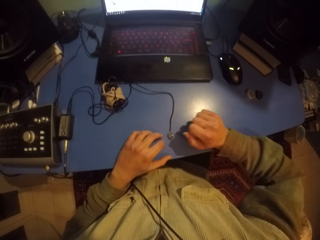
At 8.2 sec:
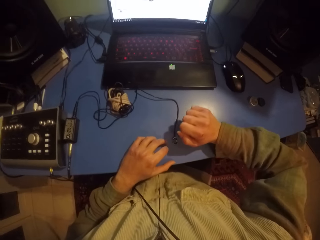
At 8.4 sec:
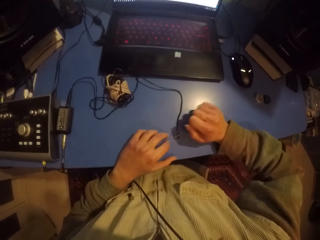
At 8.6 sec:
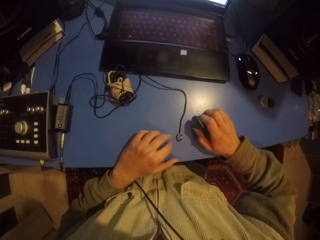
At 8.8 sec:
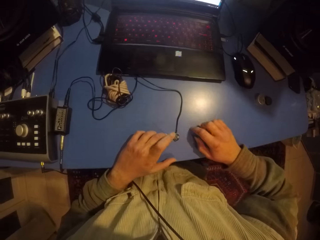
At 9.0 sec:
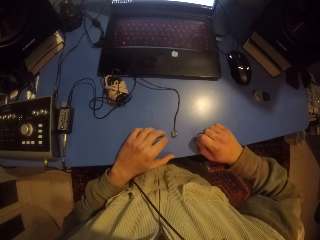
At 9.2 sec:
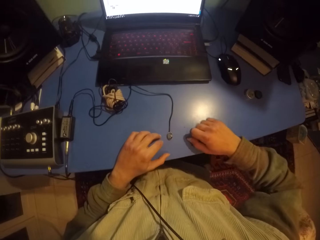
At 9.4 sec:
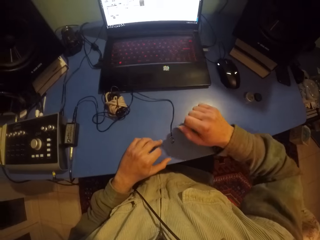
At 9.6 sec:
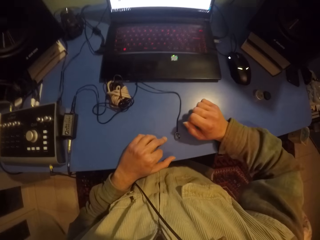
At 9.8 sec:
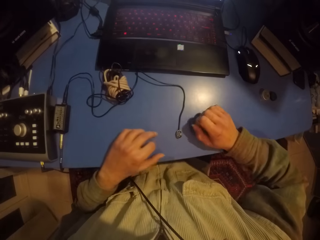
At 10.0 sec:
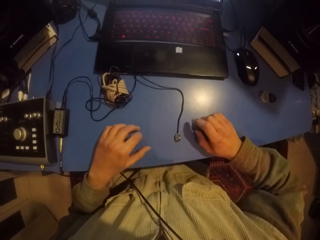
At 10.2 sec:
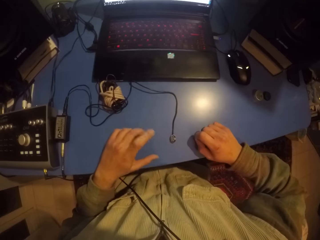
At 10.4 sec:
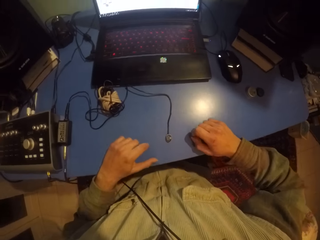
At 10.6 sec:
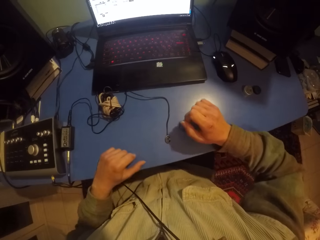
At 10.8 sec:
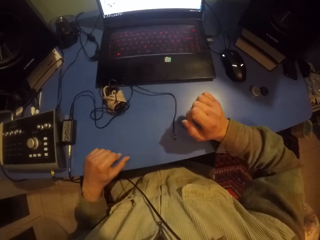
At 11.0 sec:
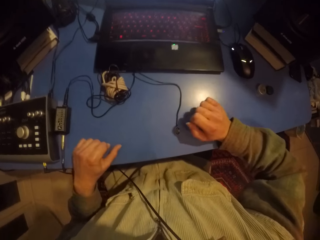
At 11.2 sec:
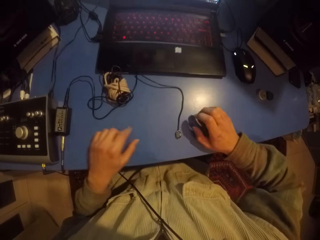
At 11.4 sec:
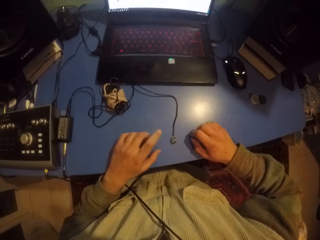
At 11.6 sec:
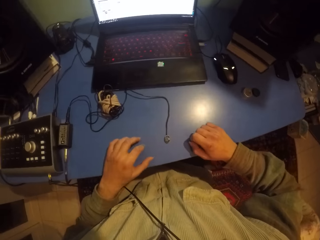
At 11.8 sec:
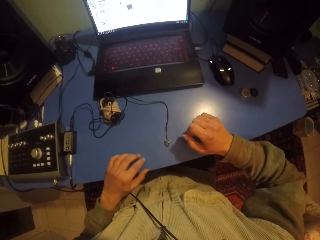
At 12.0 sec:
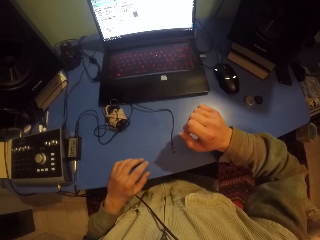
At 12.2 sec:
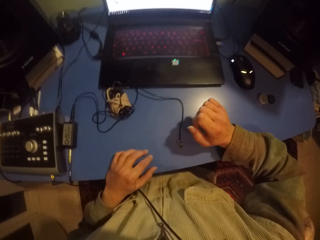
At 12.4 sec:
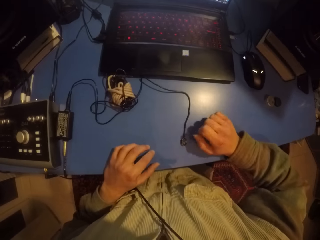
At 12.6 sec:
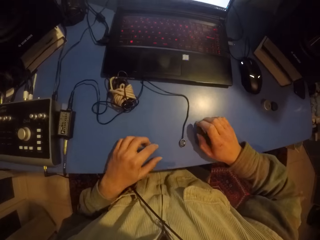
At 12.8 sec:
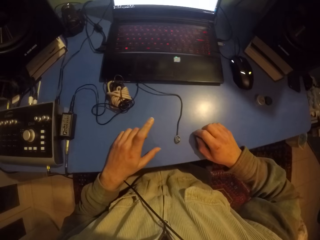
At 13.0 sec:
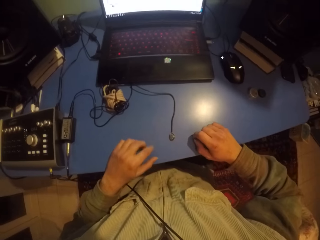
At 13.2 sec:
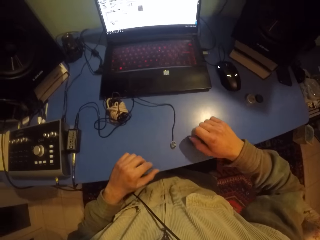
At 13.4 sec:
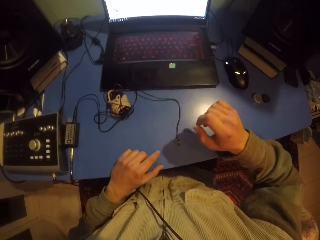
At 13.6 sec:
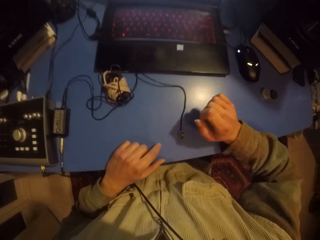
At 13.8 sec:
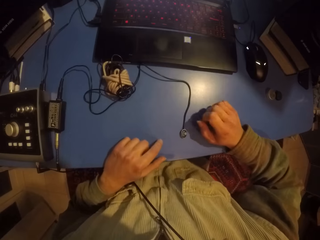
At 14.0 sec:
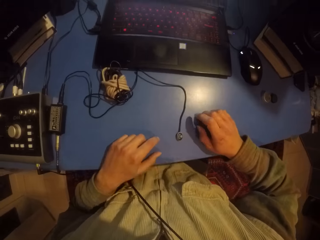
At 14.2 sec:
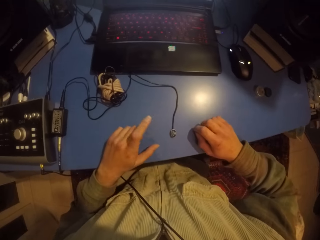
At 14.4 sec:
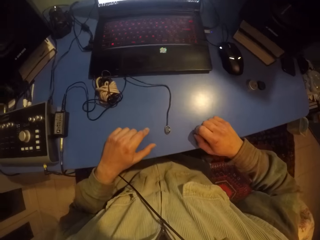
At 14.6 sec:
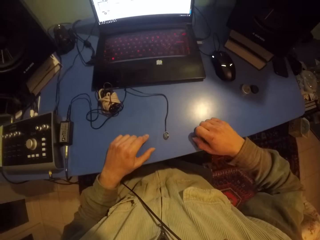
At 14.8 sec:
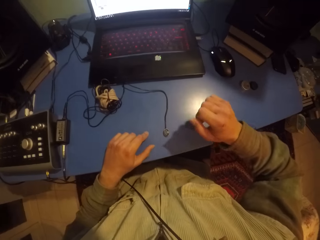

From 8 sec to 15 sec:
The camera wearer hits the table with both hands.

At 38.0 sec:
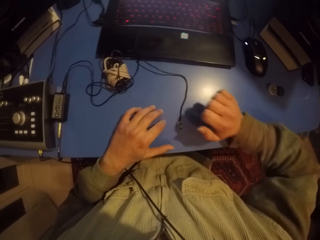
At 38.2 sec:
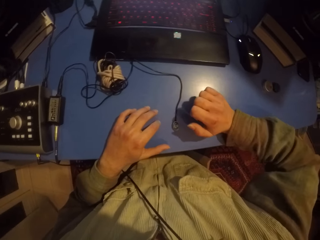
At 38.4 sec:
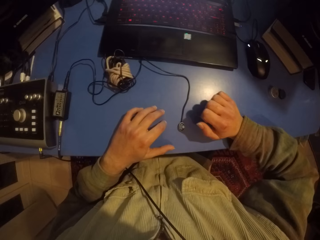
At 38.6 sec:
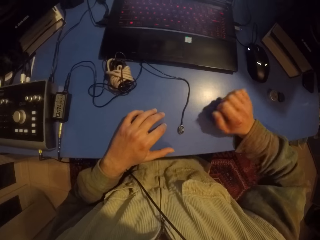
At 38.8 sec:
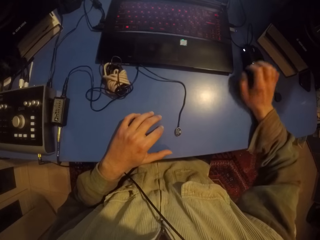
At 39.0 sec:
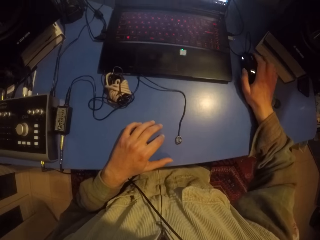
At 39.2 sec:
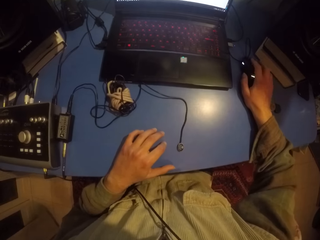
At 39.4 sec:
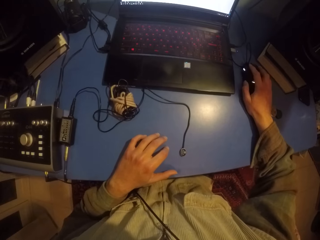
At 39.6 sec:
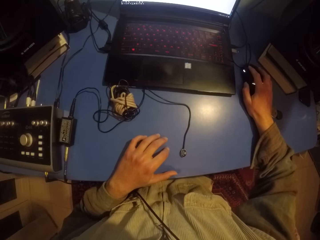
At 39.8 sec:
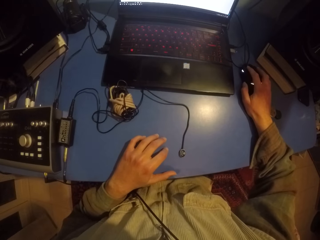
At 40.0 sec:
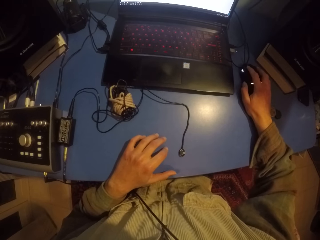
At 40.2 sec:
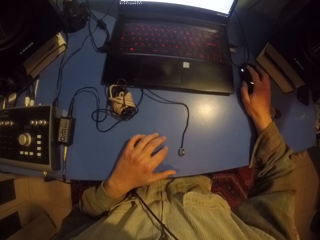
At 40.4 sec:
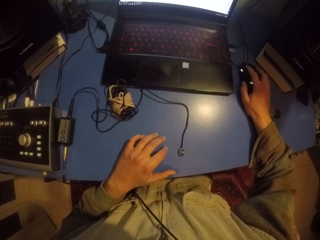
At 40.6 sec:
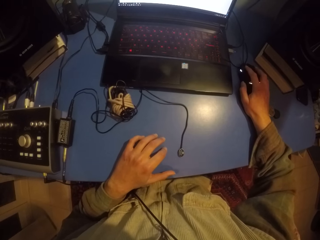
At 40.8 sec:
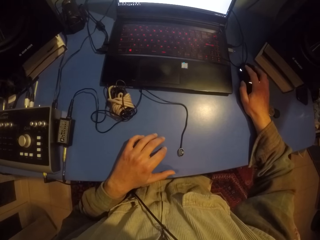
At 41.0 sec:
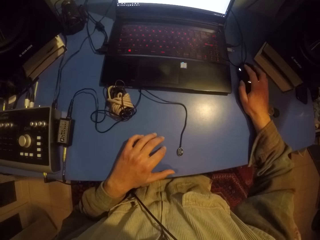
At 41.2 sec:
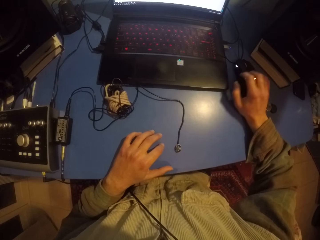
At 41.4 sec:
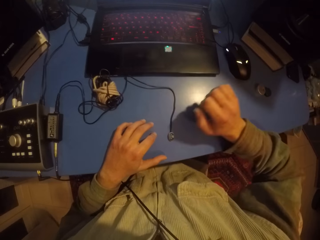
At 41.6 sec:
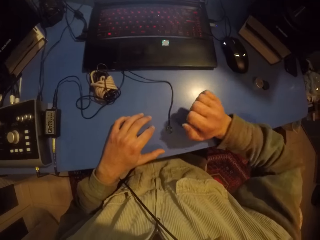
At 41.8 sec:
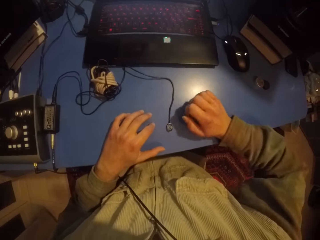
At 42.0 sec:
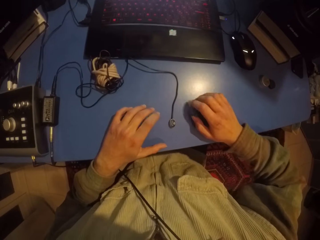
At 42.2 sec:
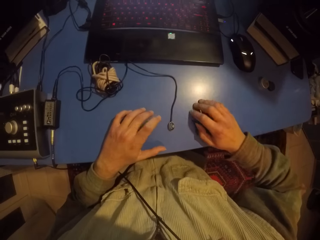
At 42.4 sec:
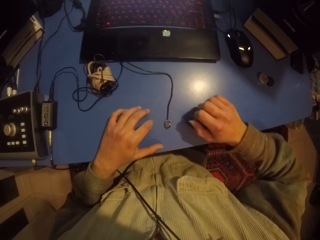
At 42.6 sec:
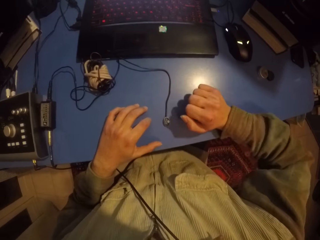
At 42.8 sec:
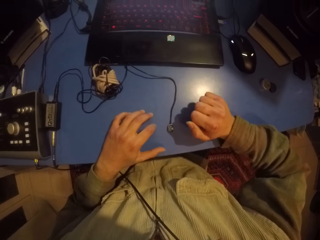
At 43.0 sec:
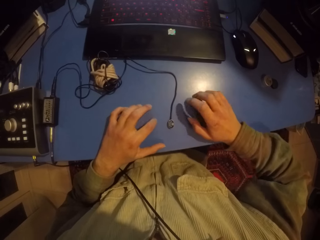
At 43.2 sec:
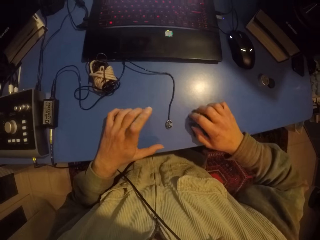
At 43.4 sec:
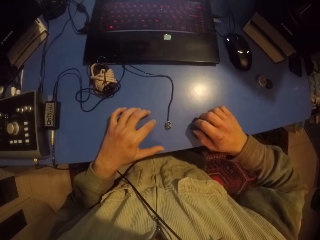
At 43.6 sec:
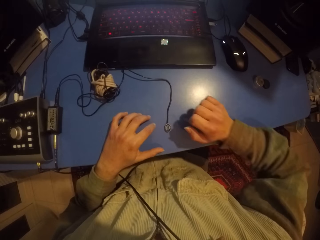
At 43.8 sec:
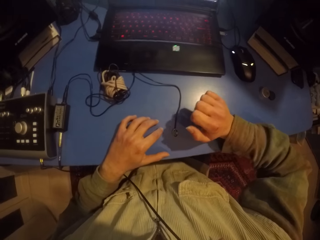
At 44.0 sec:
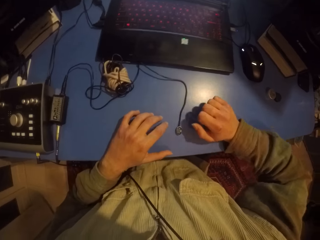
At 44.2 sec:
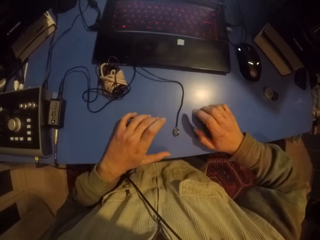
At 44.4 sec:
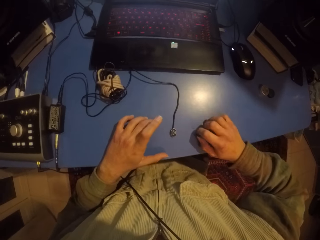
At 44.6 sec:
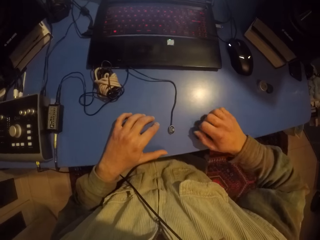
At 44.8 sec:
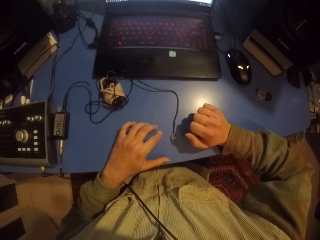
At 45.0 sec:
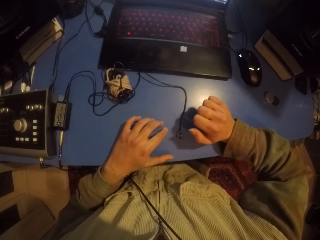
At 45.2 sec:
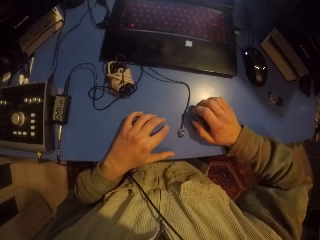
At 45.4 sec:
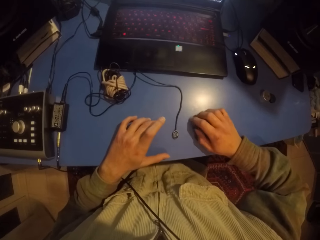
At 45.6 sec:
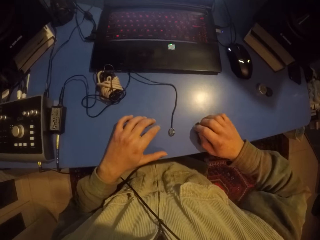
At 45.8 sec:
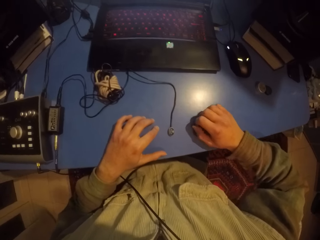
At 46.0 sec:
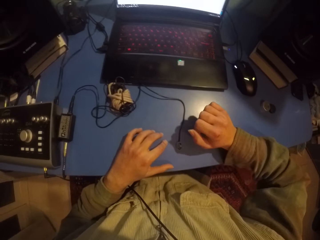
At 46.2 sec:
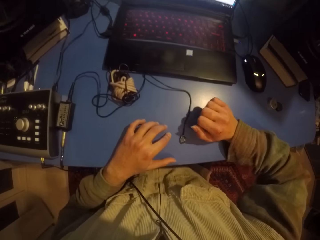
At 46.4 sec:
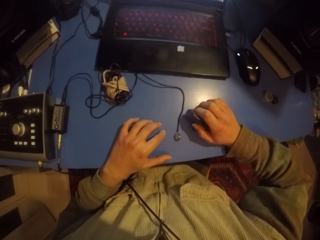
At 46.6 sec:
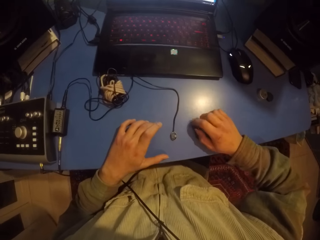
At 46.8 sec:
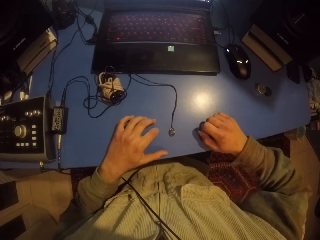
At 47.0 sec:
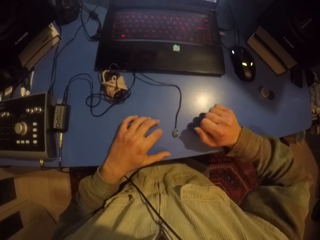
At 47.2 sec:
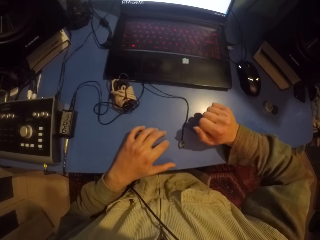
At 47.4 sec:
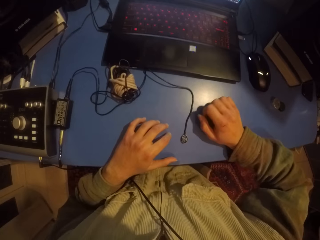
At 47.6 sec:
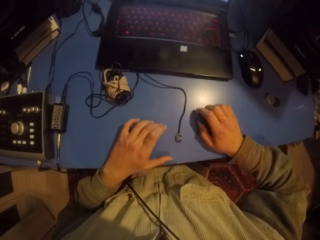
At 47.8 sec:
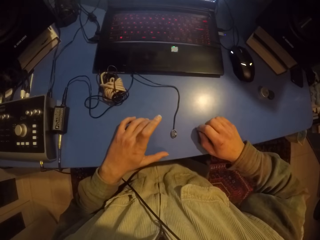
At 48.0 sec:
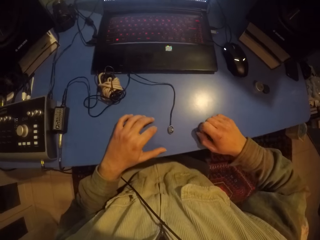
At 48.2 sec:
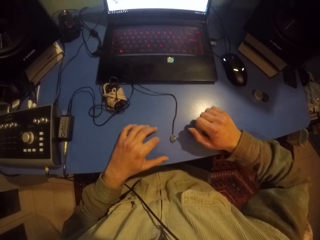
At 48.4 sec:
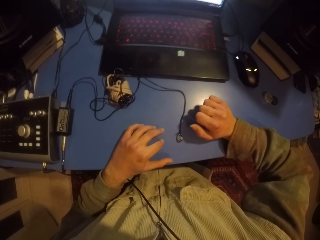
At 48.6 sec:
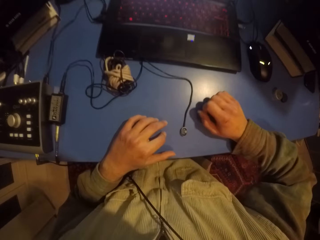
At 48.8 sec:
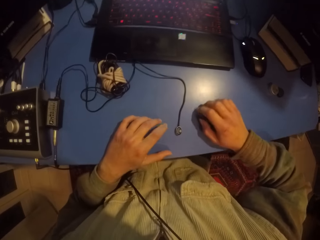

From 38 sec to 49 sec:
The camera wearer clicks on the mouse with the right hand. They hit the table with both hands.

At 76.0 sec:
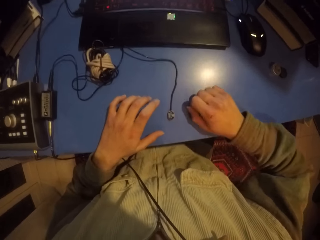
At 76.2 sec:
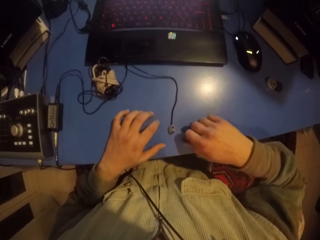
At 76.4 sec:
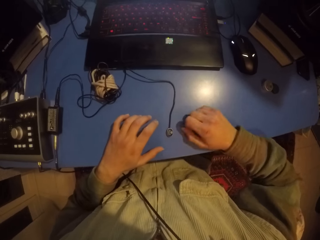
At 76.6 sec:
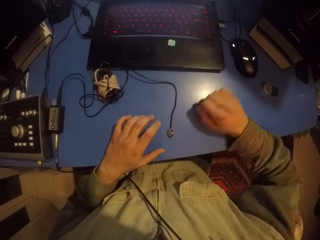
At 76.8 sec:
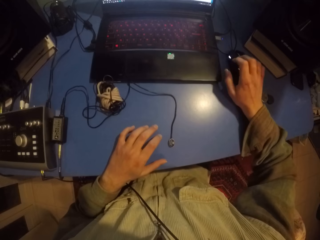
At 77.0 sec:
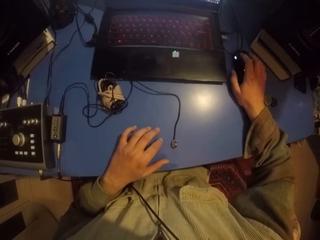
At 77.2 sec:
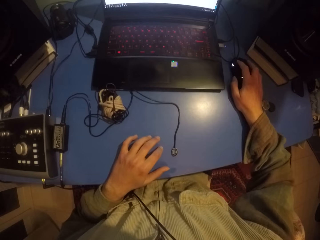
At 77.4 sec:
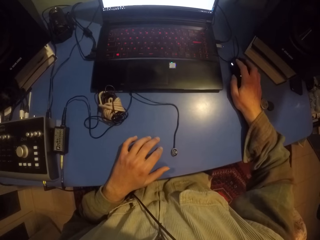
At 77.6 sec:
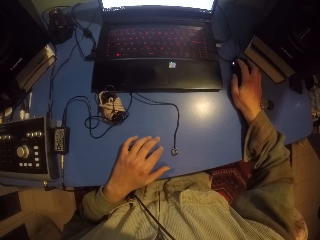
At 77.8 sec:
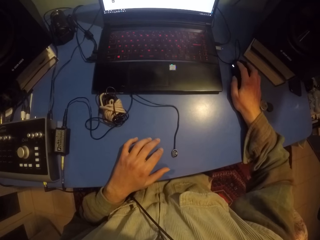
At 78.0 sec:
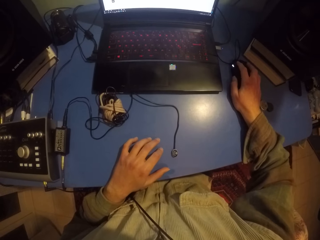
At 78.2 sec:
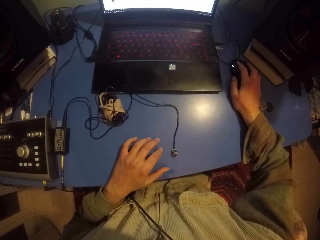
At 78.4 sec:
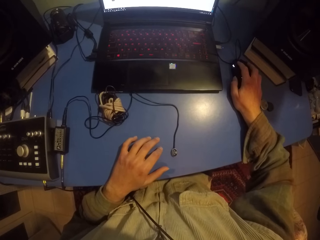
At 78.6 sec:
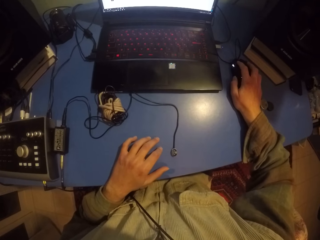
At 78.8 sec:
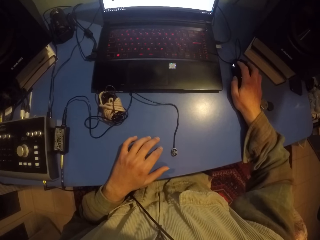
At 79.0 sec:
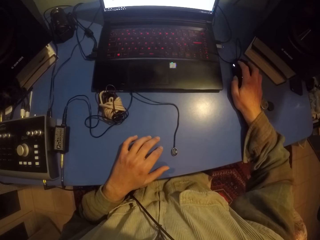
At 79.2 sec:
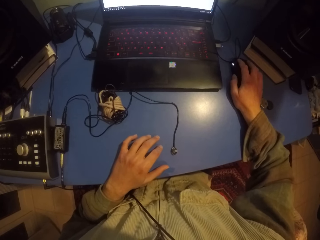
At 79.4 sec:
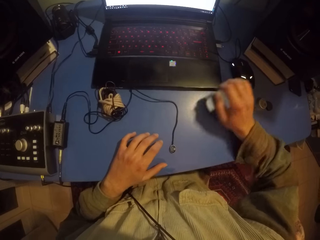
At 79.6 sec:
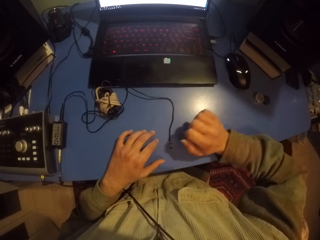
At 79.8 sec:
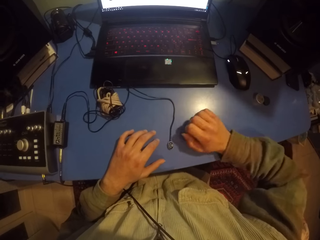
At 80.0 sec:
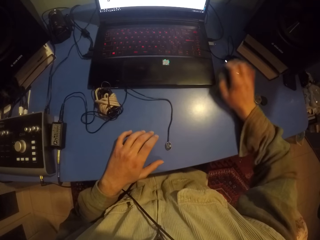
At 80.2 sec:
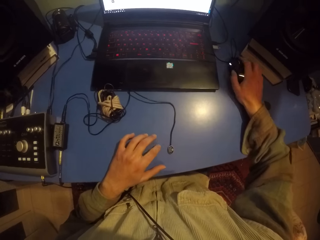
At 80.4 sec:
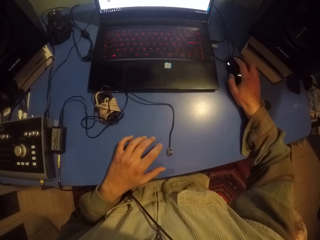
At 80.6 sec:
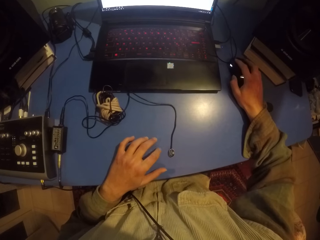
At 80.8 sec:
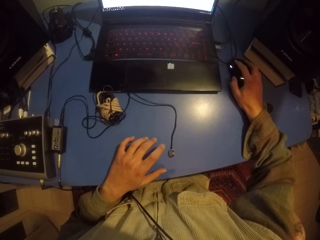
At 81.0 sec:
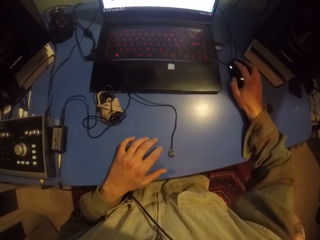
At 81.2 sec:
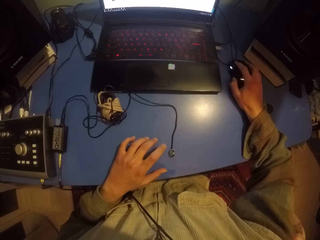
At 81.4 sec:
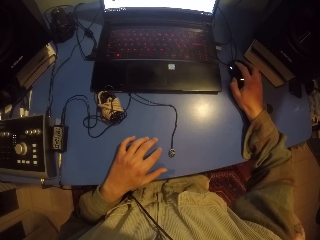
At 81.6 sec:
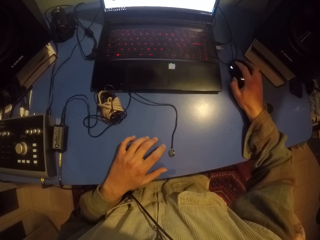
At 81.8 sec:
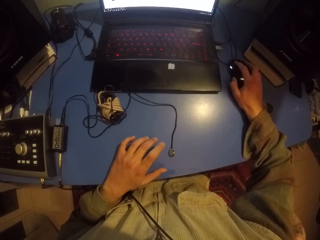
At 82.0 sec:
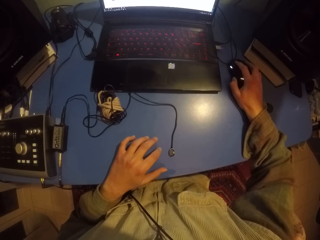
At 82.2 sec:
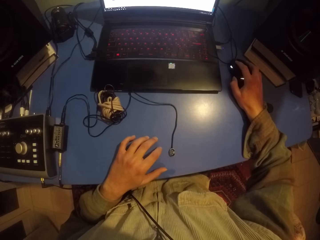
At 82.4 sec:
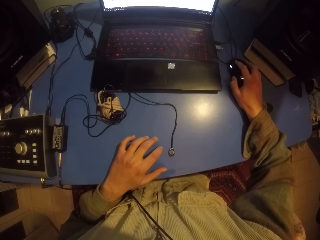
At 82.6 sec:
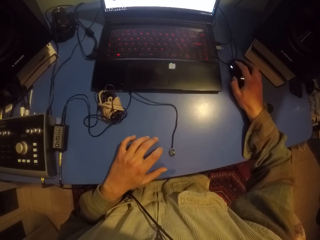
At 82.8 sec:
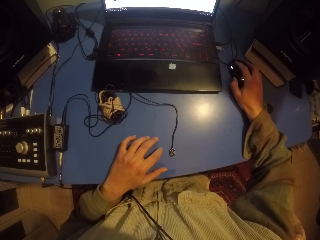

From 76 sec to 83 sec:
The camera wearer clicks on the mouse with the right hand. They tap hands on the table and use the mouse.
